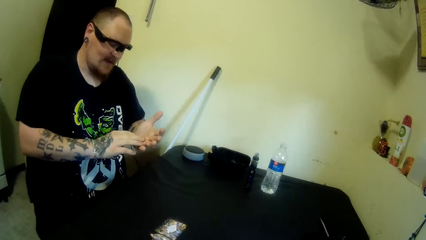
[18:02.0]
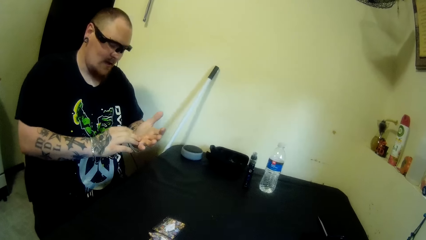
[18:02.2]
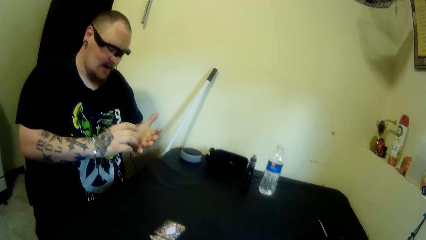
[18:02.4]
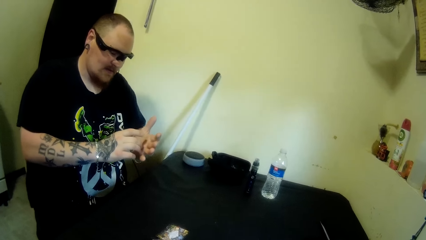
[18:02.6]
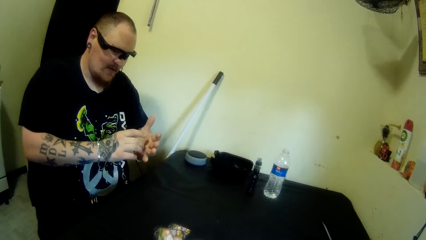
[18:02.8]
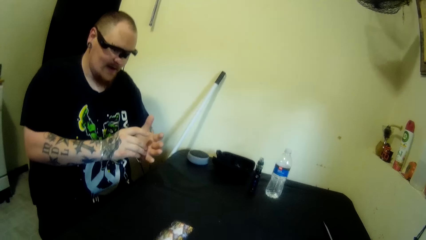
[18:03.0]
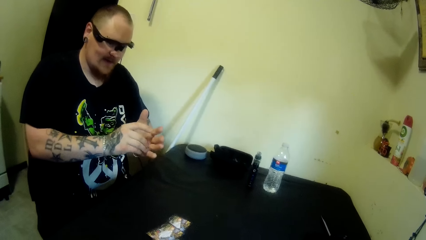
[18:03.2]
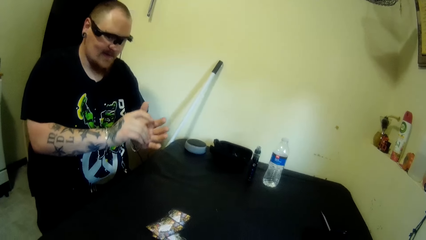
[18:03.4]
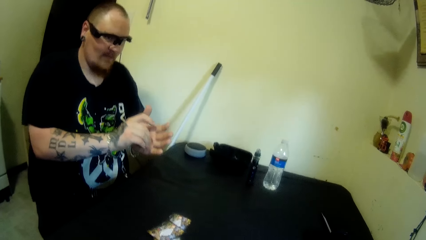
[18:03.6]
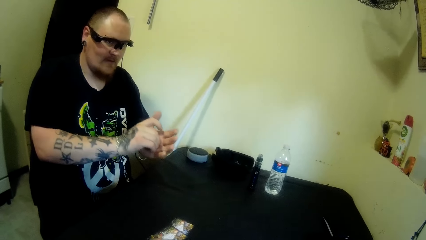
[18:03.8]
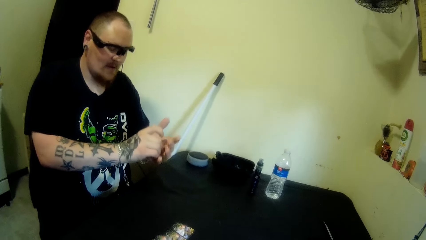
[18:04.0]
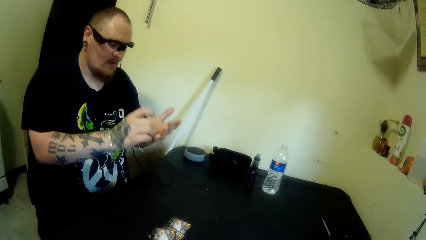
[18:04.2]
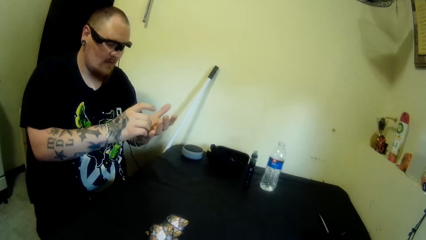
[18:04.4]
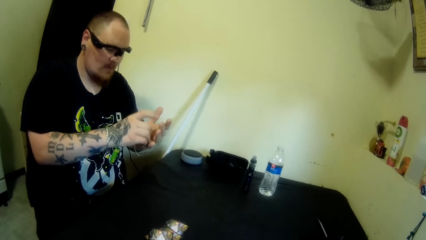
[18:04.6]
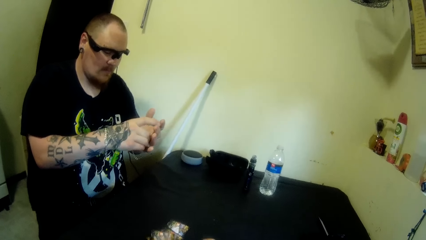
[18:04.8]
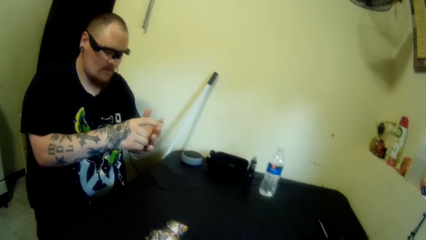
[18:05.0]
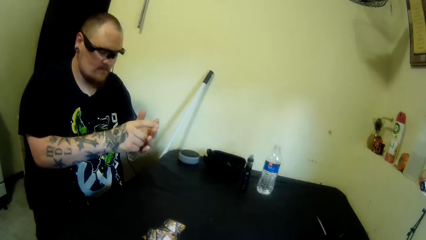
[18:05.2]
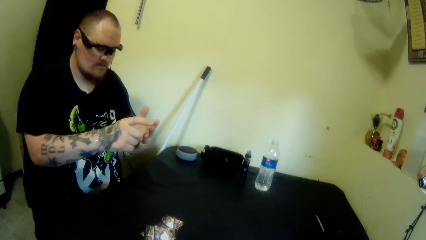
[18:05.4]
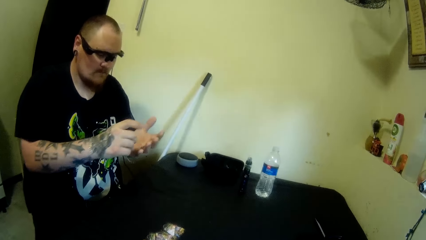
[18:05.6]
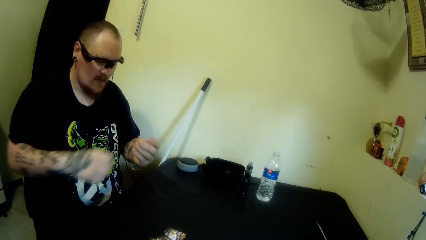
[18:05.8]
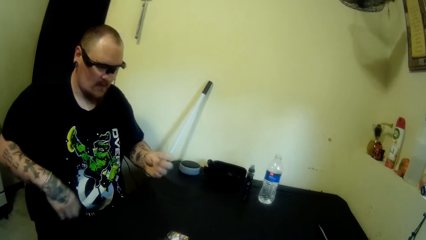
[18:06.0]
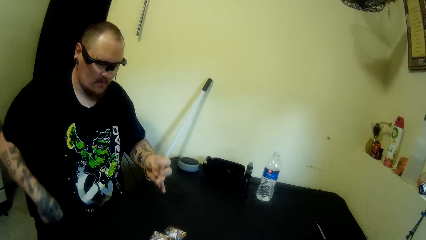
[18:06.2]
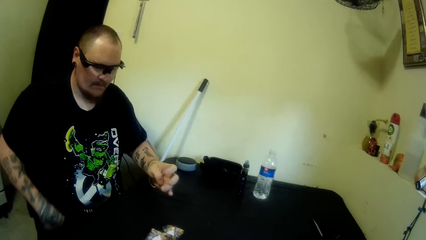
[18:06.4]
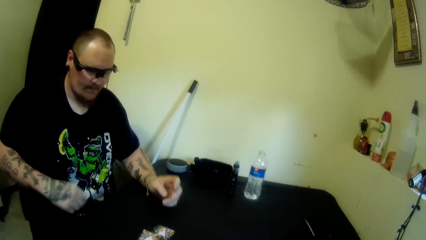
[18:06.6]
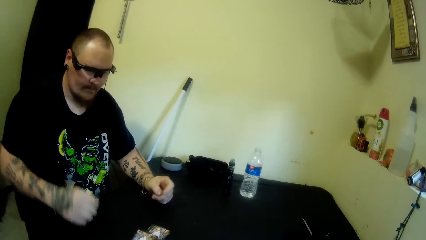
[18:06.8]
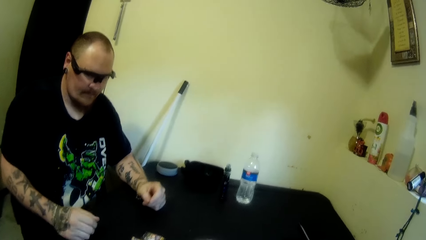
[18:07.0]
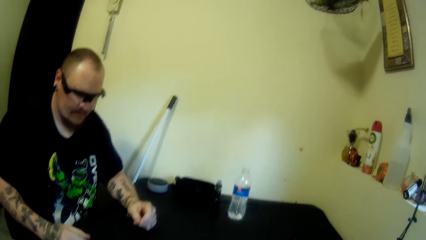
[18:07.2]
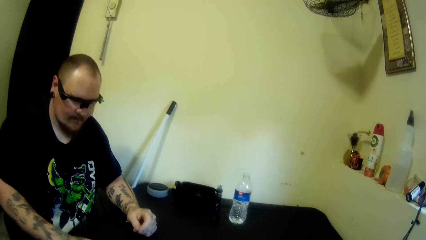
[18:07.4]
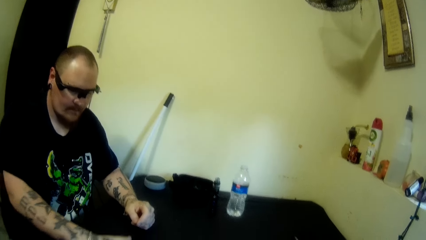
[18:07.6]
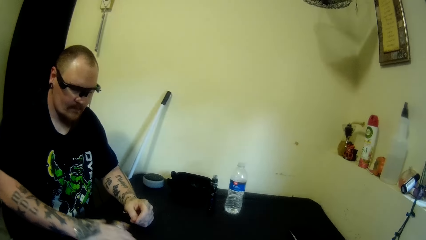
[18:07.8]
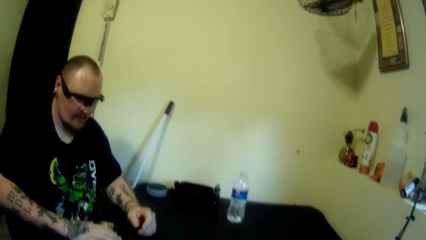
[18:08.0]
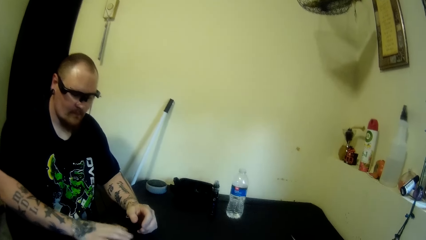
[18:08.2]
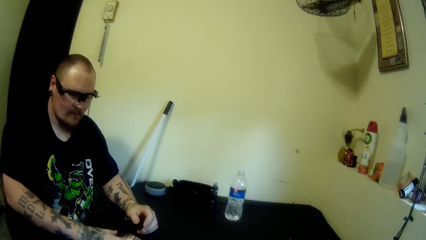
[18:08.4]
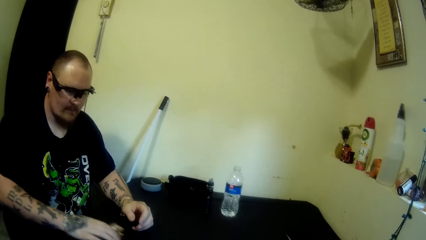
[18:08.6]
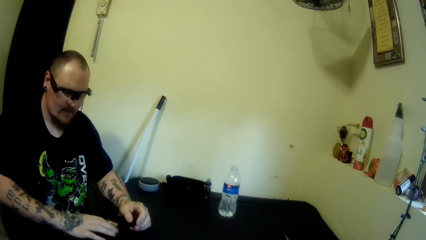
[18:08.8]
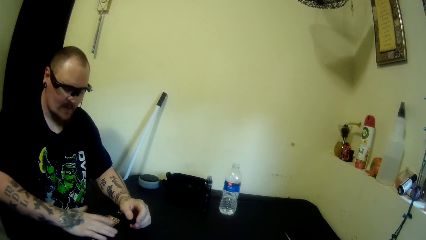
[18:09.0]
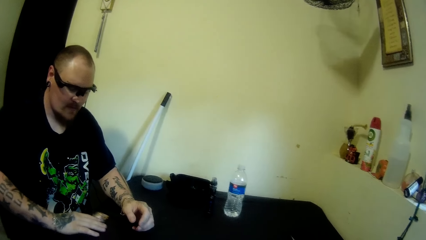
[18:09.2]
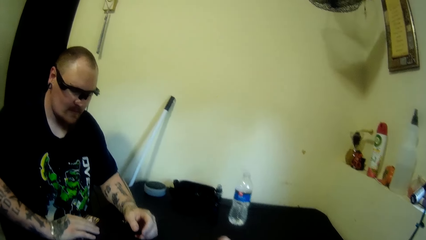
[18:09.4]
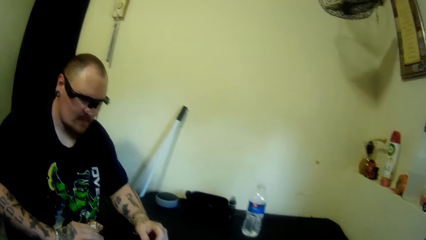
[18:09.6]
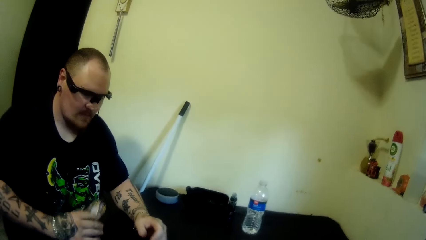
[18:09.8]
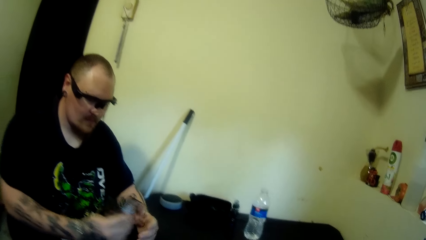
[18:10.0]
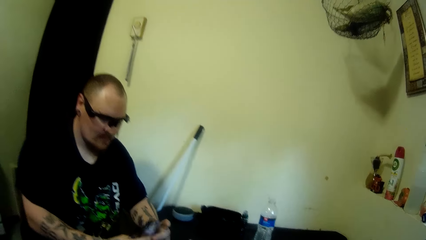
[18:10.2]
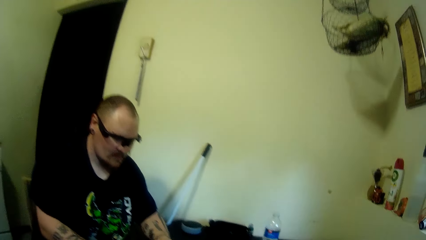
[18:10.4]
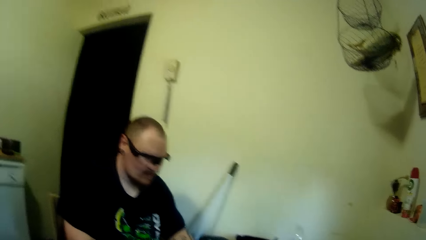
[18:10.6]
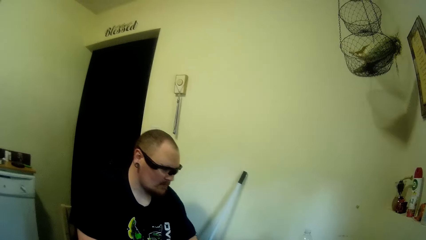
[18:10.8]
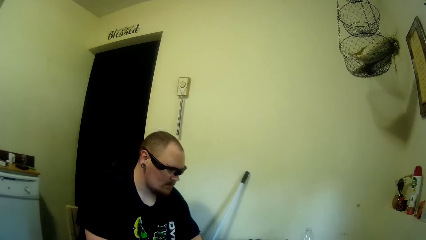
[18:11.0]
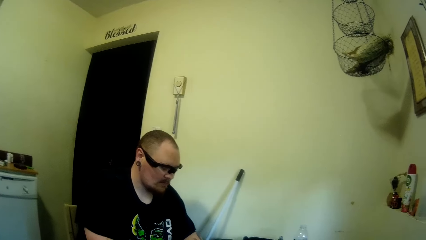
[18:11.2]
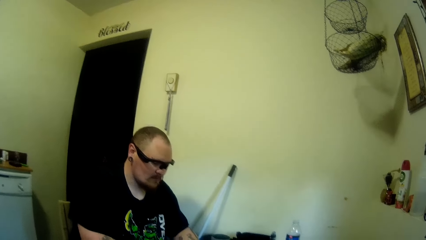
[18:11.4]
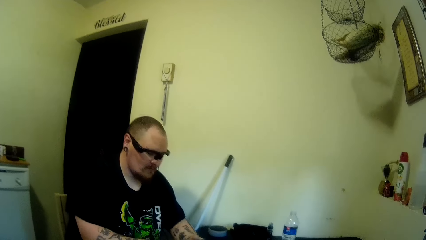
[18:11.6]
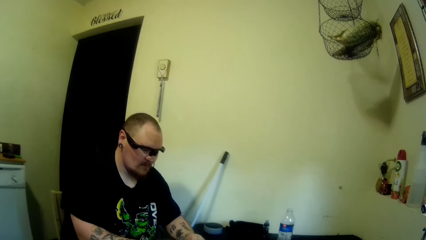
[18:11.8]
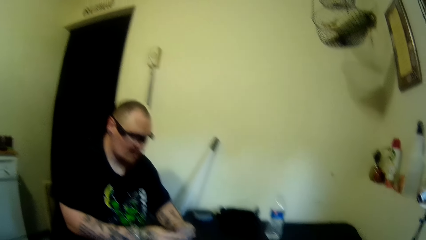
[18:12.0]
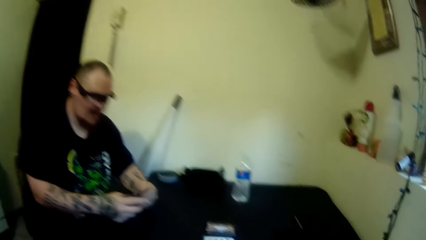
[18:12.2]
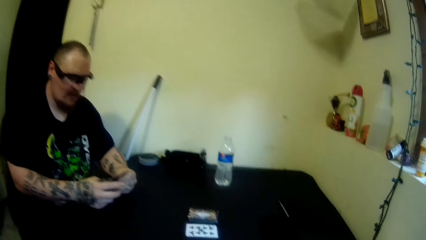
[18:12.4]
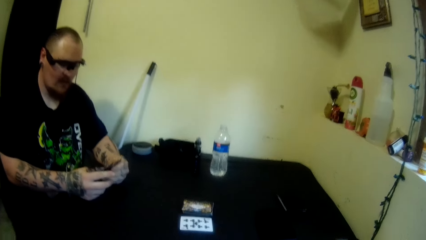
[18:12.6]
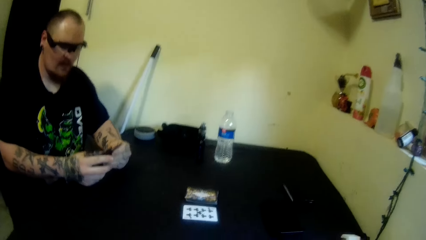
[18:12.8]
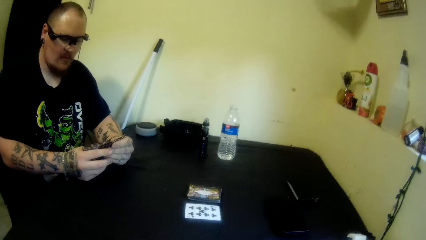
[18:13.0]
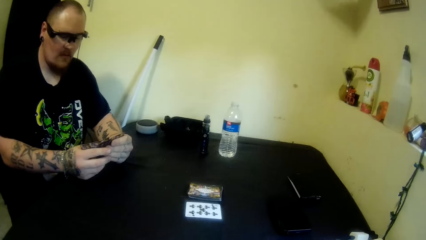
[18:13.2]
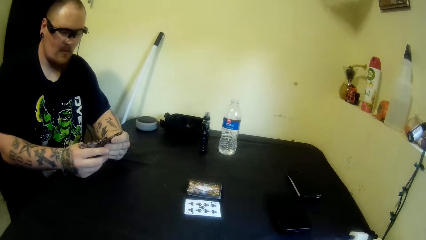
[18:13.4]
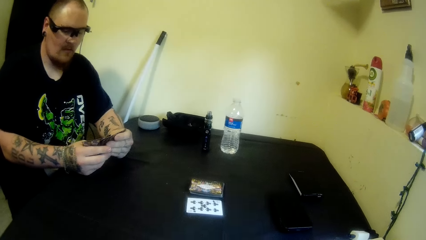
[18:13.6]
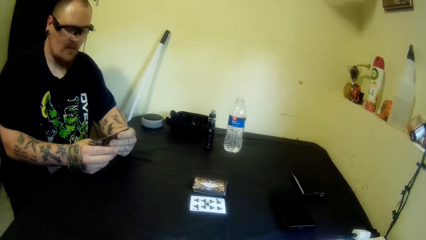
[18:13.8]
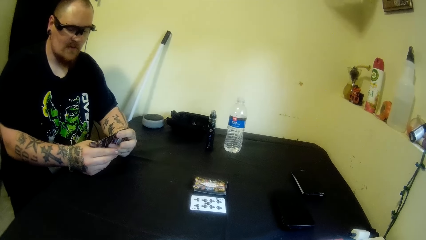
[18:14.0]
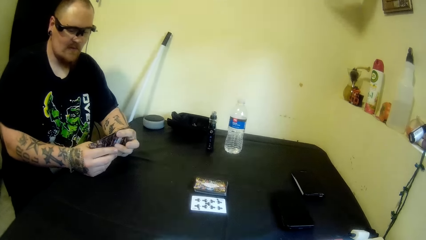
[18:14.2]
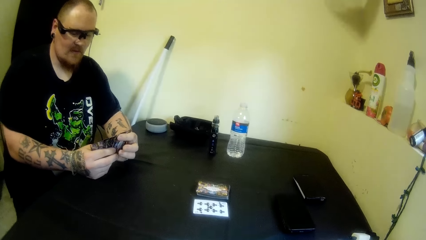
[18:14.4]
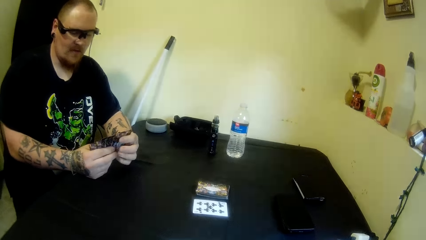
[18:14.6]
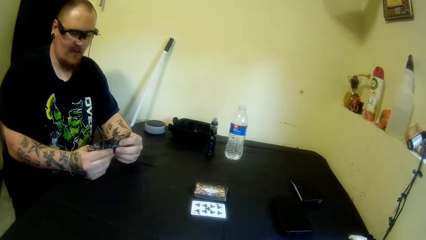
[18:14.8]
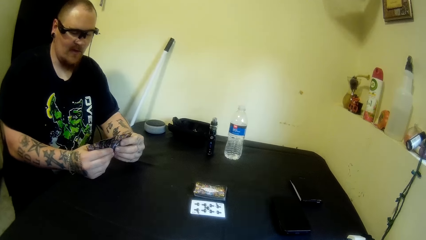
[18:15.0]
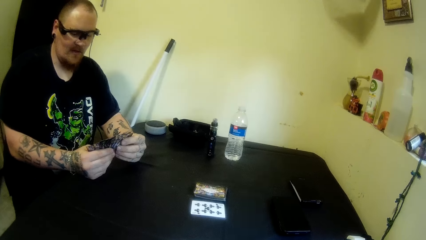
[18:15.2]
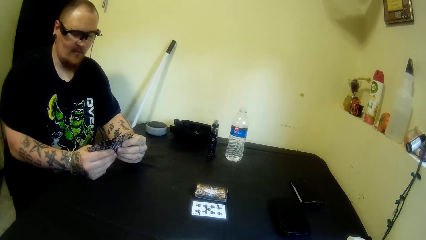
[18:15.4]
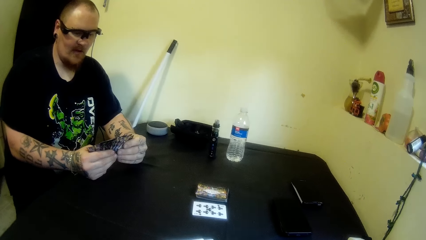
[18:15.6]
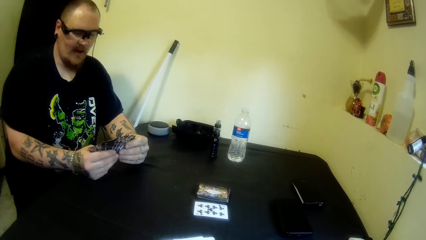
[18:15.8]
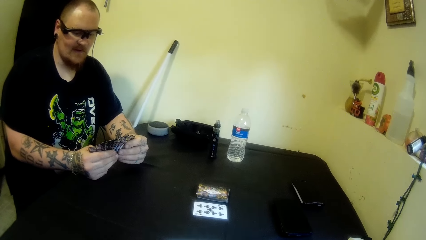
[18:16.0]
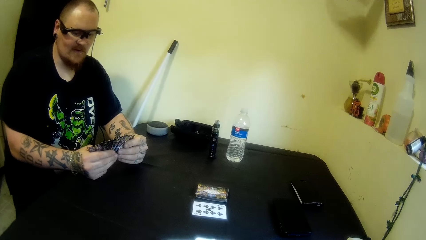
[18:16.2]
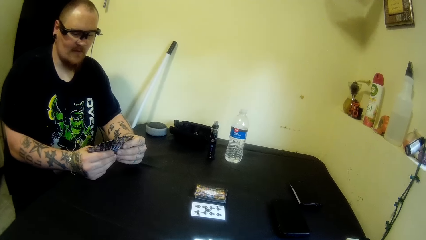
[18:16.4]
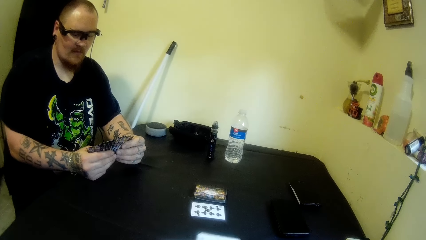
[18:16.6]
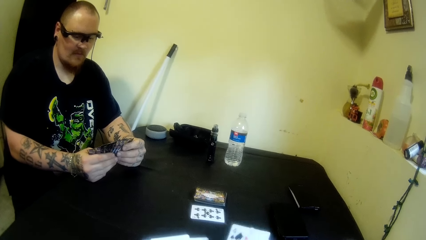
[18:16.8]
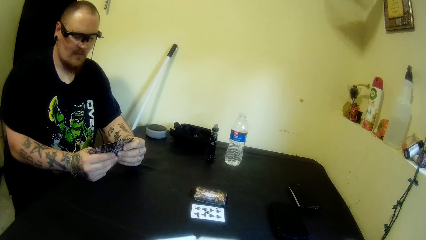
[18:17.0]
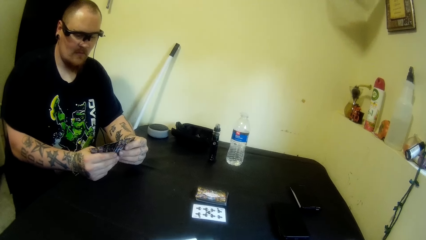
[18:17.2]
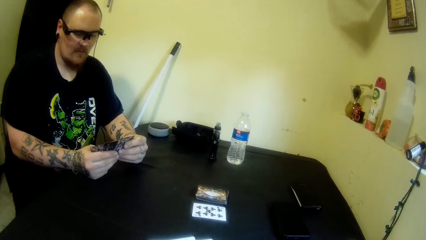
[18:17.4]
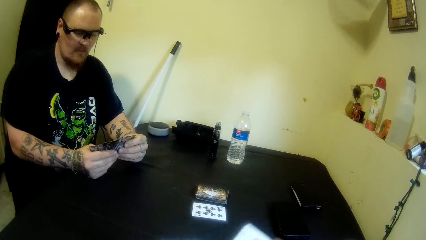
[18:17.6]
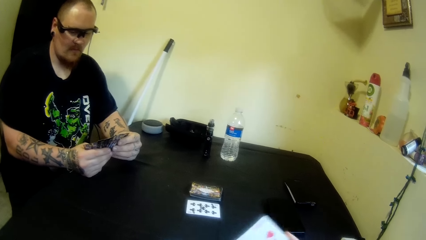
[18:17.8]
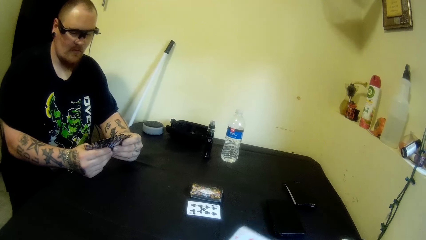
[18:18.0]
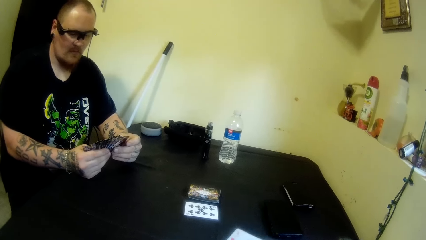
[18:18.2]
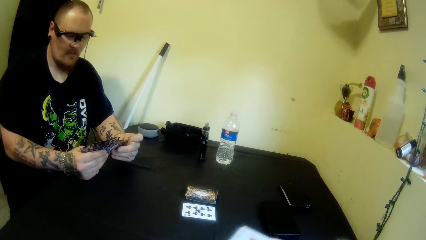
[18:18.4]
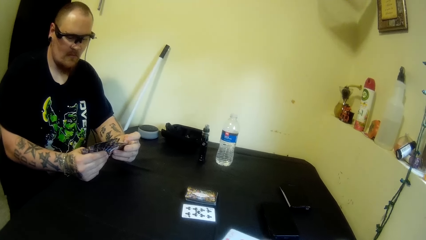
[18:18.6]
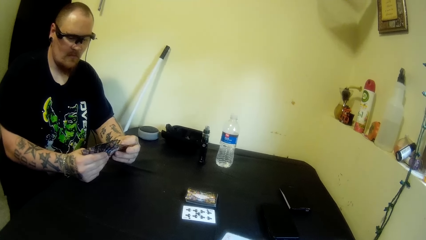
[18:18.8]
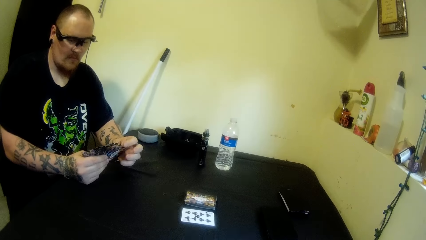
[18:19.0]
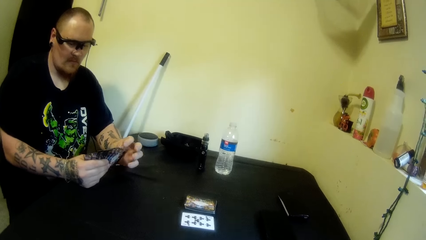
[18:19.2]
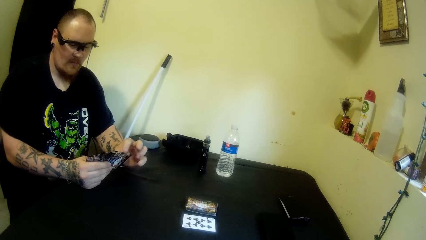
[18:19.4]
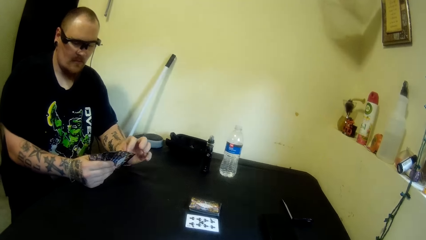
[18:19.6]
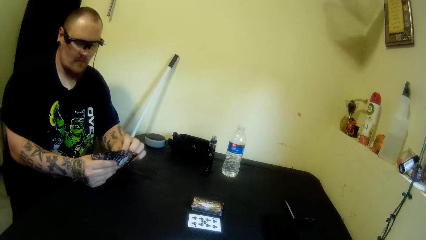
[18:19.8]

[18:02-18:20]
The man touches the left hand palm with the right hand. The camera wearer drops another card on the table. The man pulls the cards on the table with his right hand and picks the playing cards from the table. The man holds the cards with both hands and moves the playing cards on the hands. The camera wearer holds the playing cards. They swing the playing cards. The man moves the fingers.
